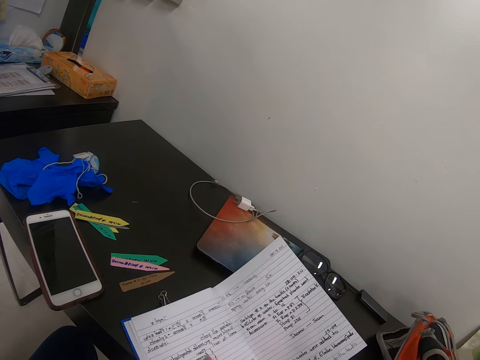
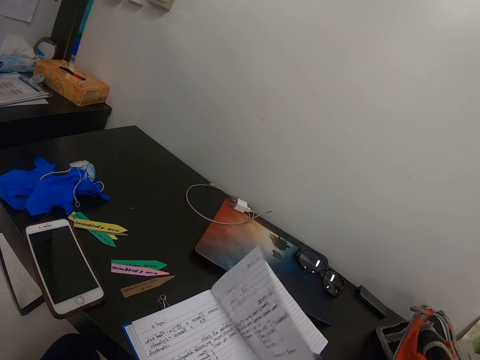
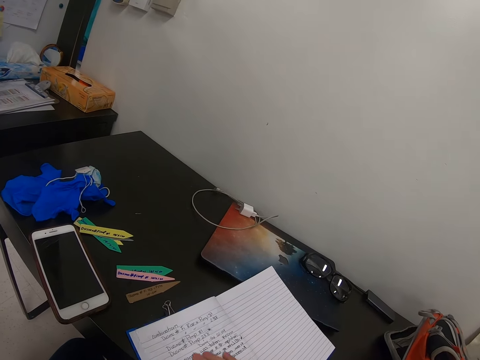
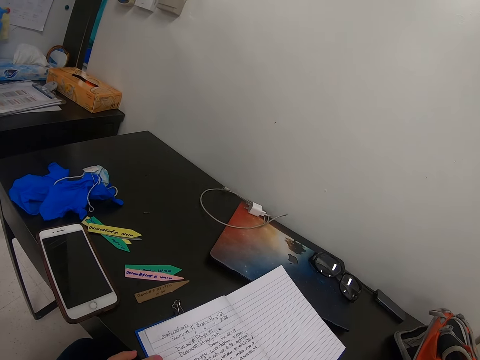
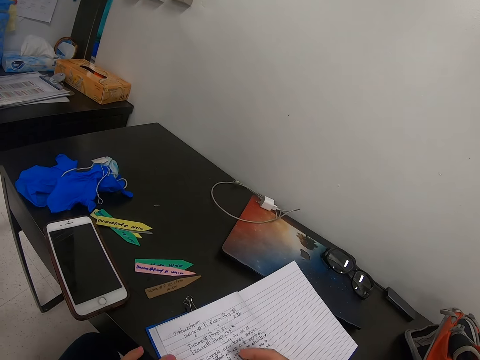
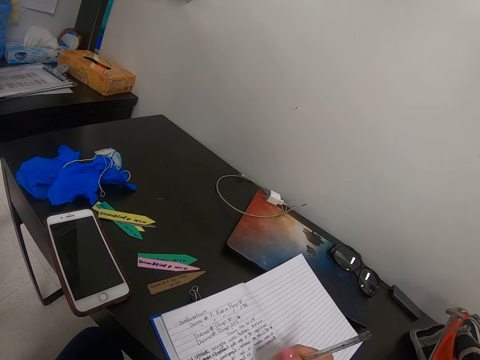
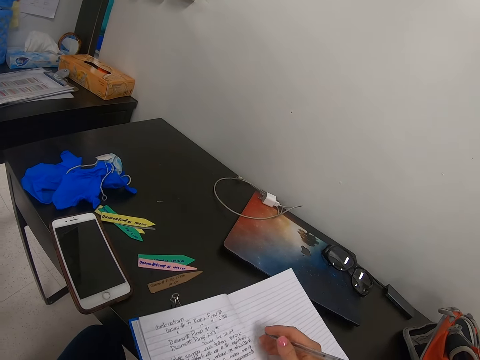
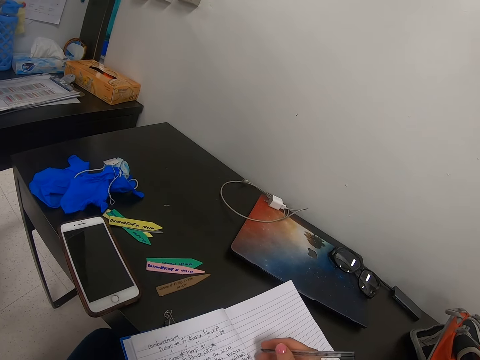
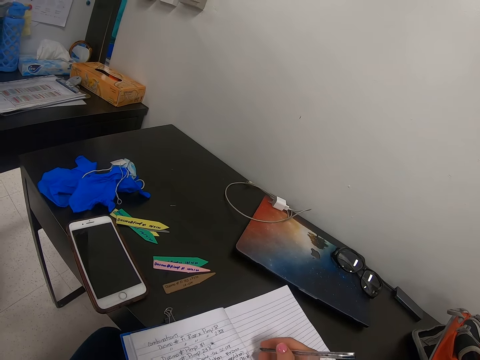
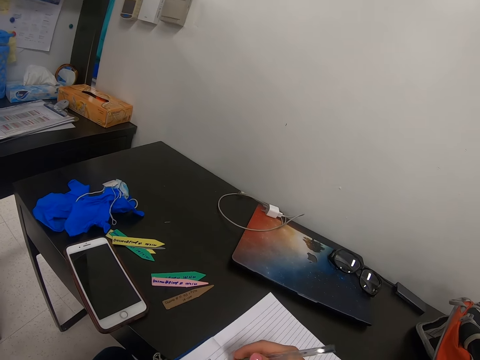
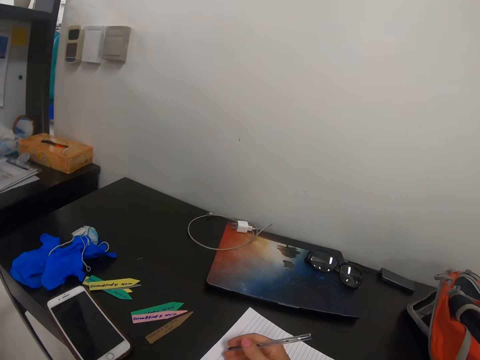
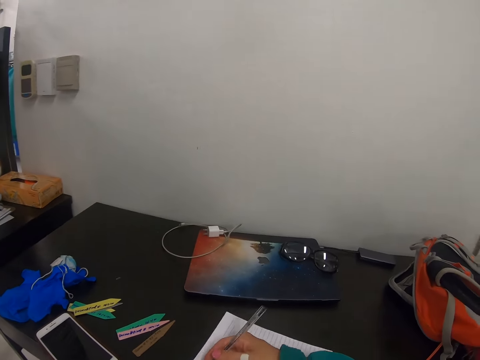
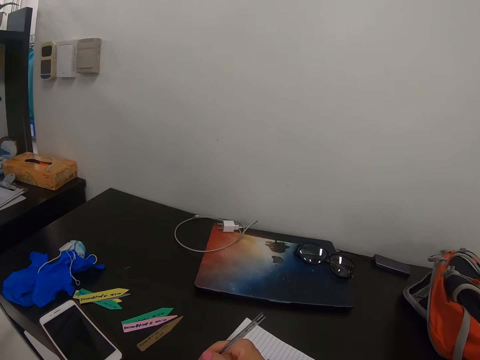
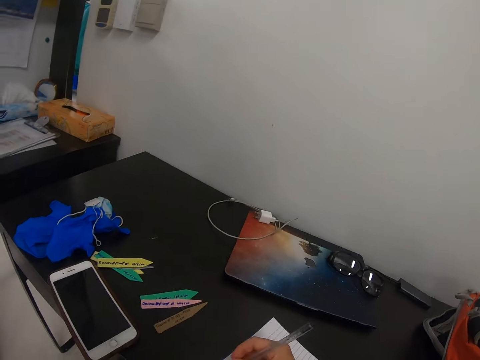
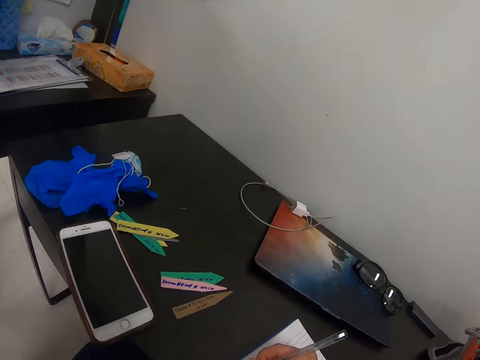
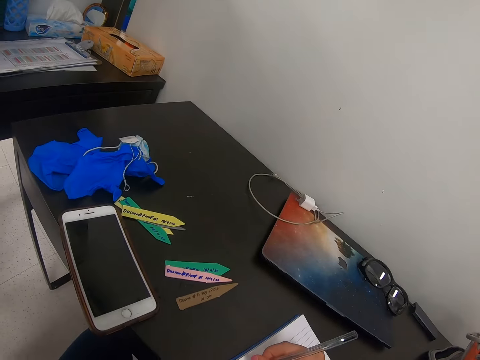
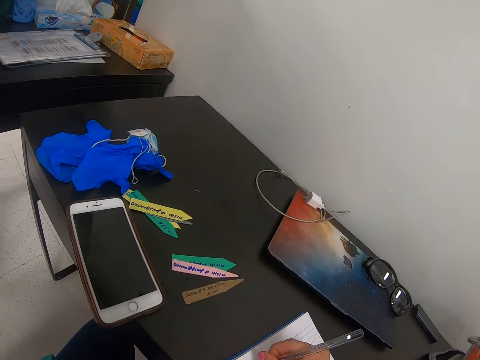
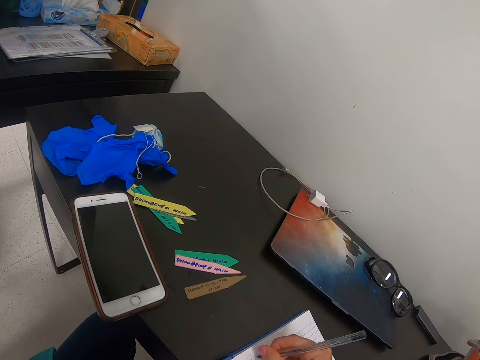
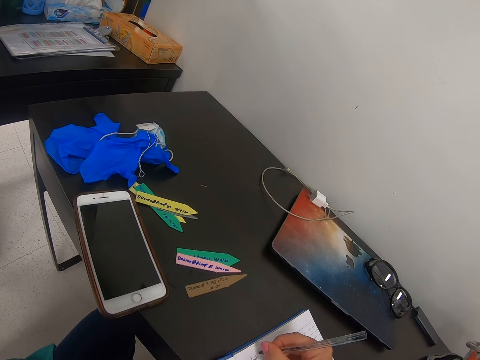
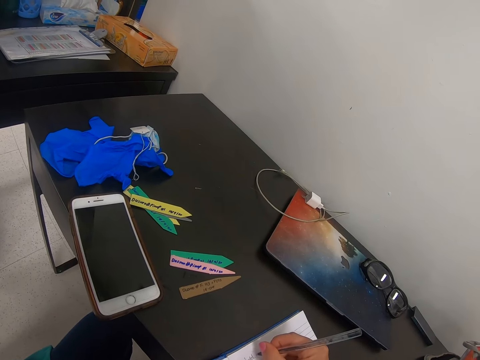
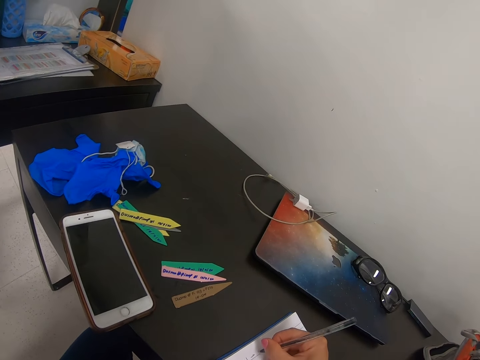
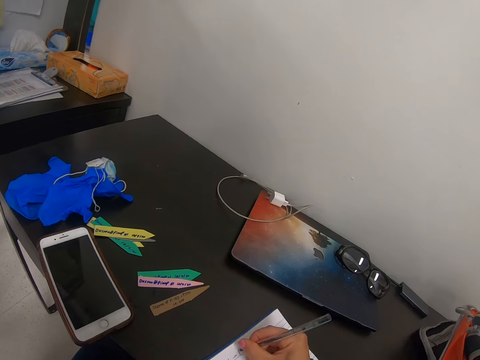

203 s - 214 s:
The camera wearer writes on a book.

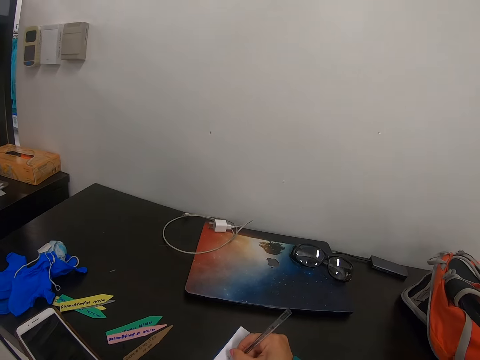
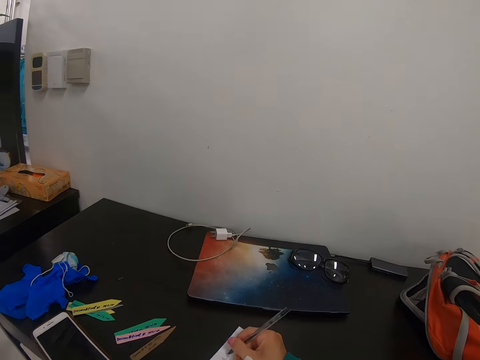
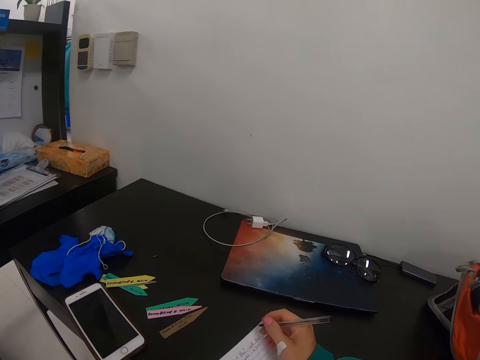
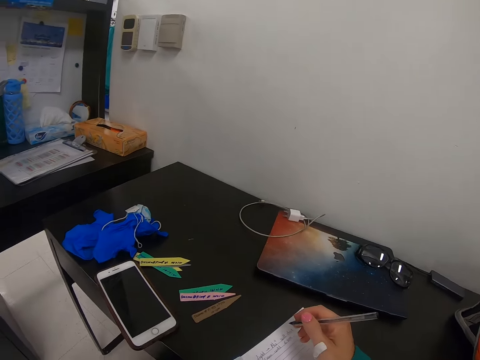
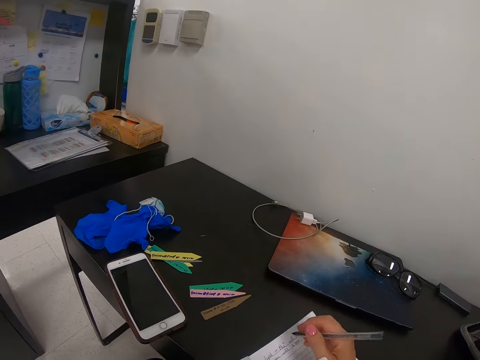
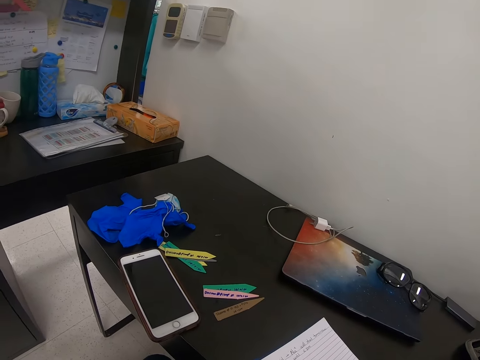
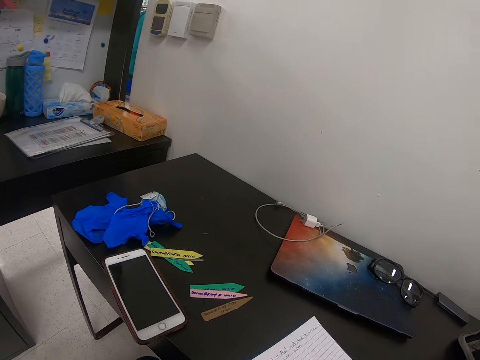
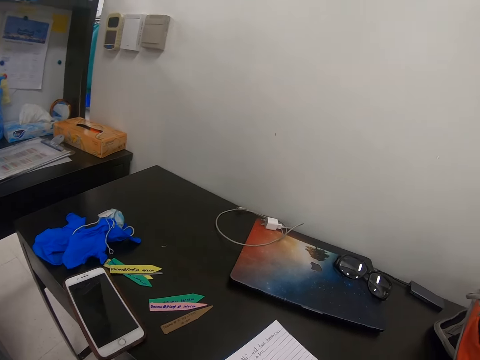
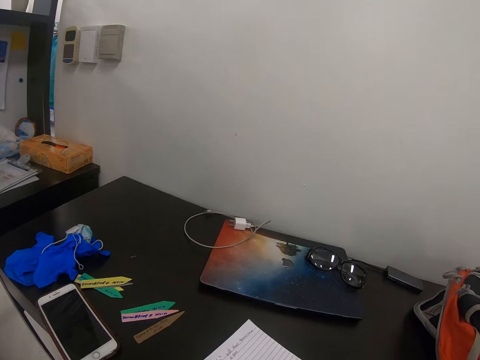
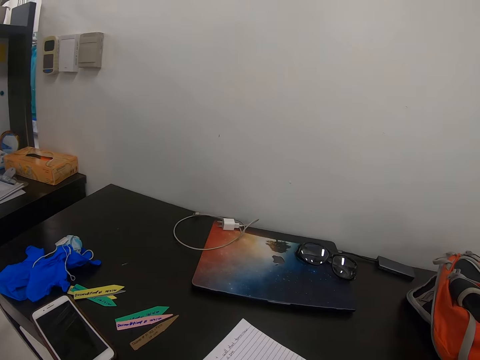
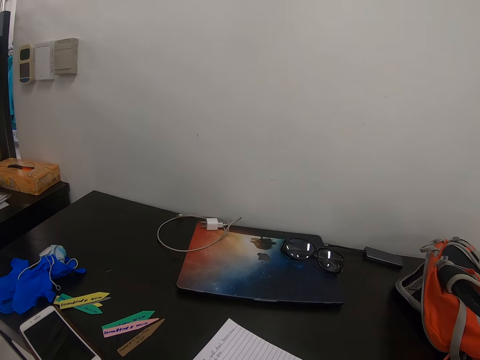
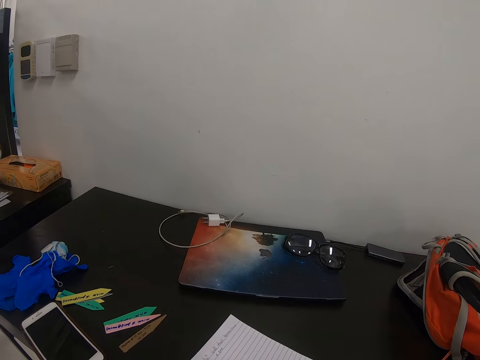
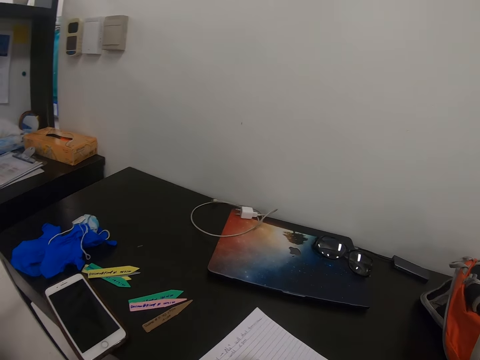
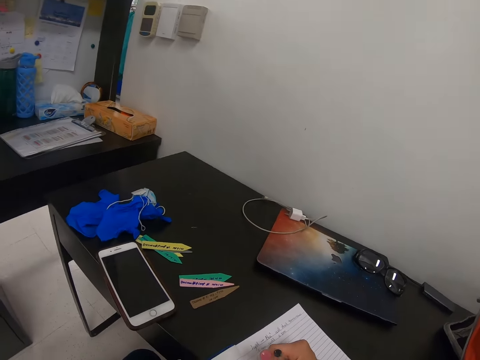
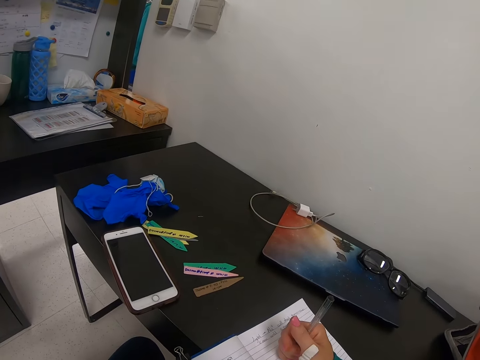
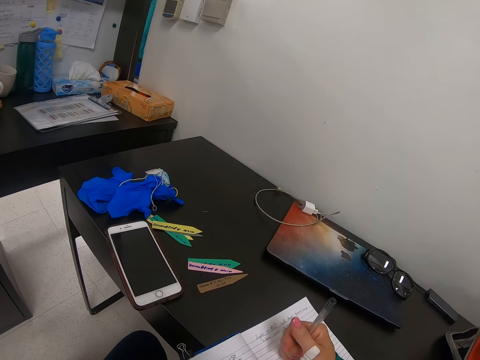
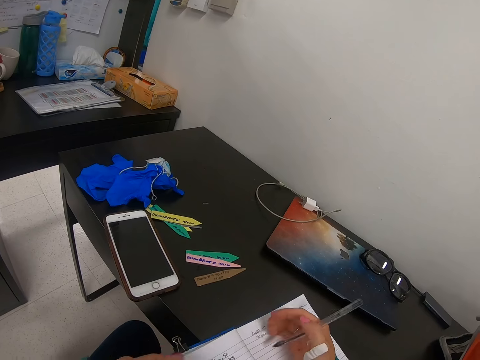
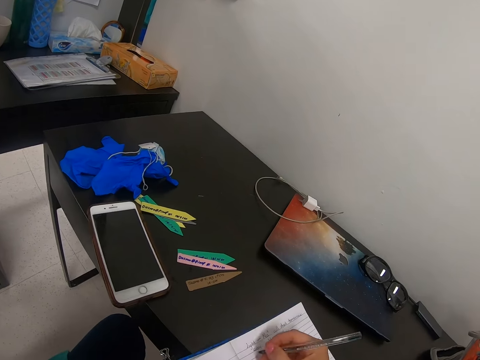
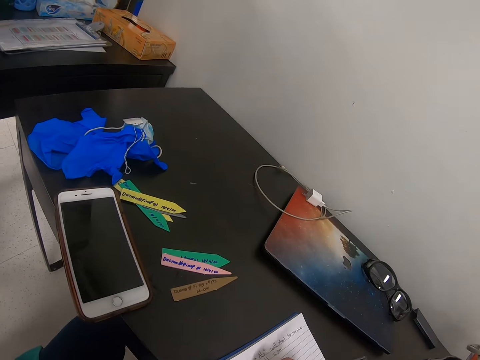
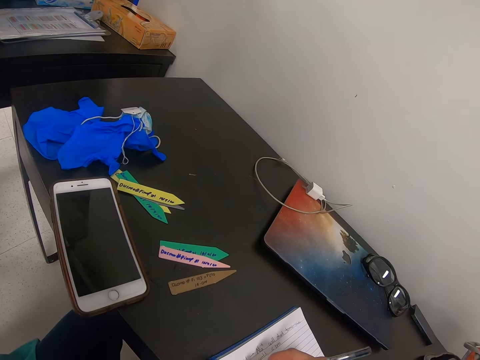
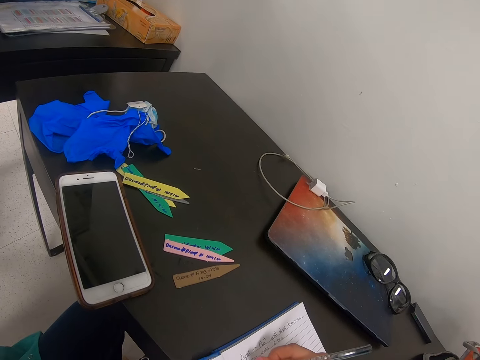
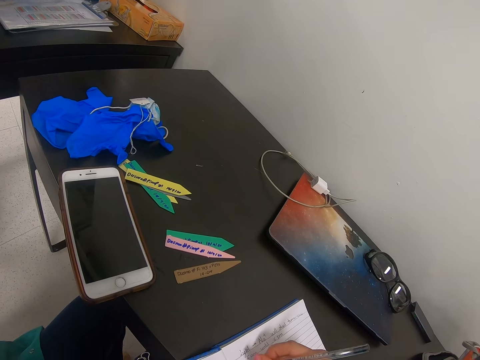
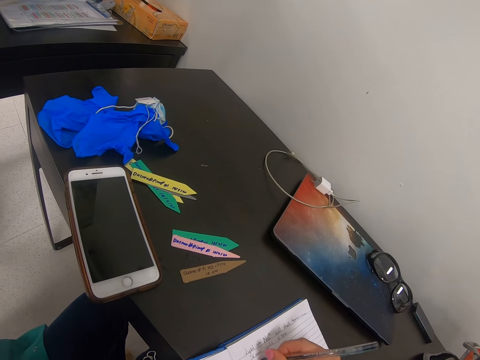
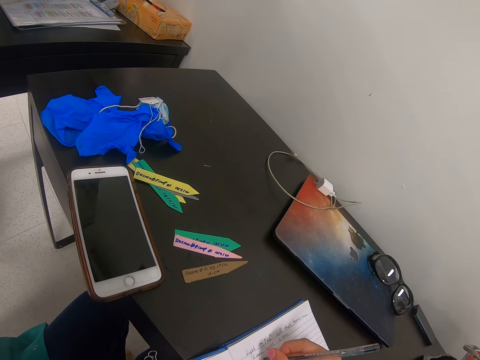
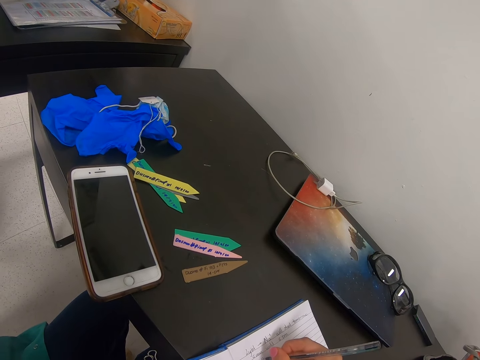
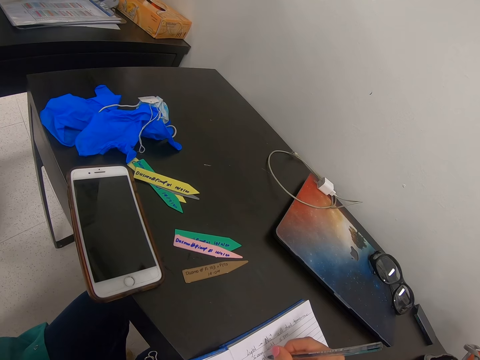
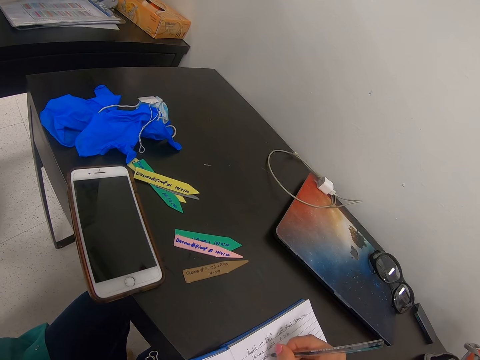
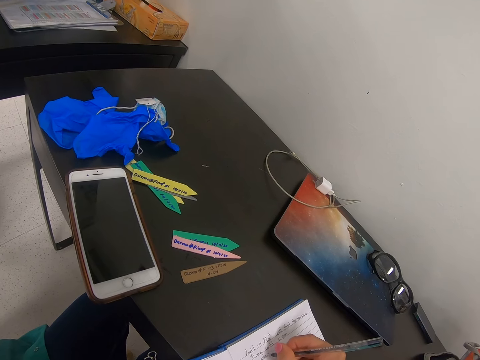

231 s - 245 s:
The camera wearer stops writing. They write.

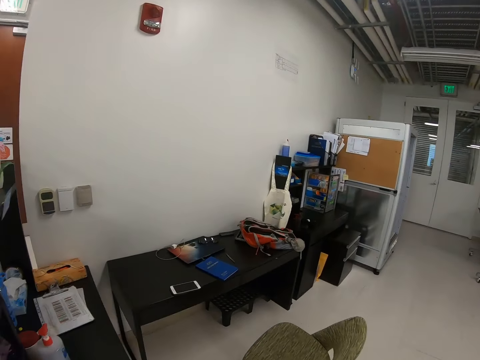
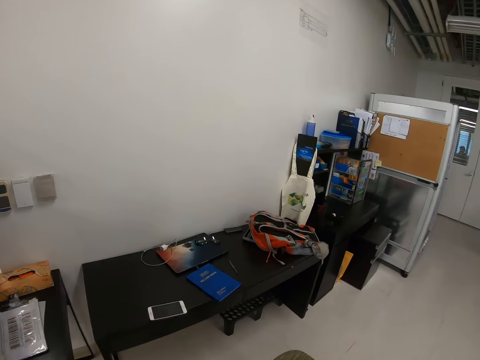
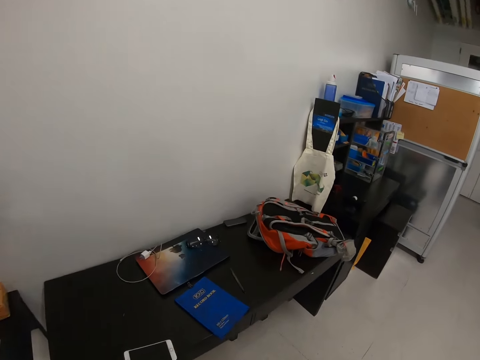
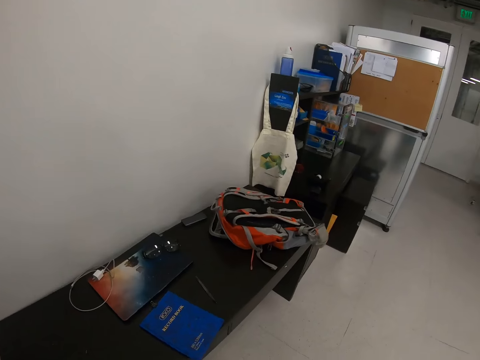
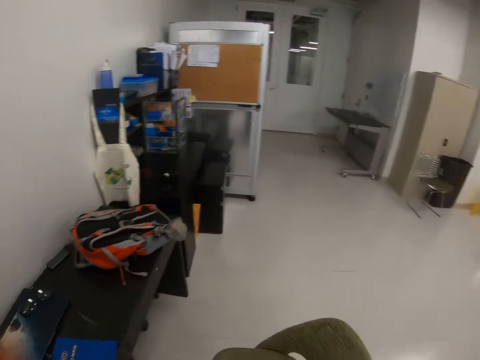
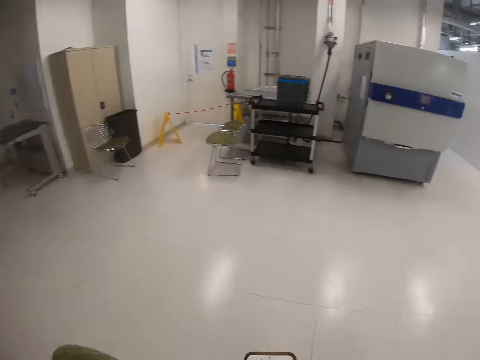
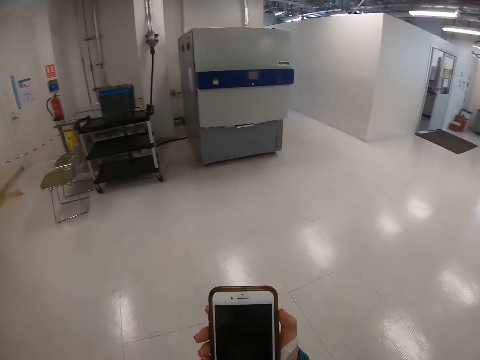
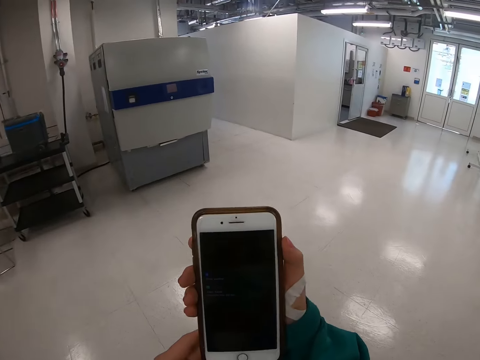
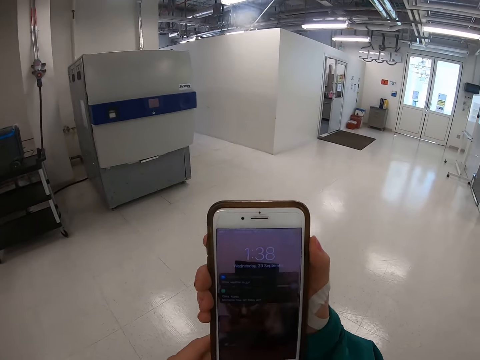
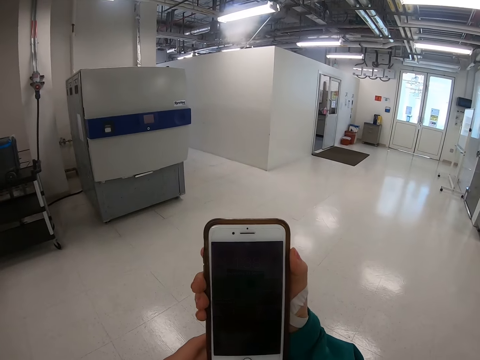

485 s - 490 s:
The camera wearer picks up her phone from the table. She browses her phone. She looks at herself.
